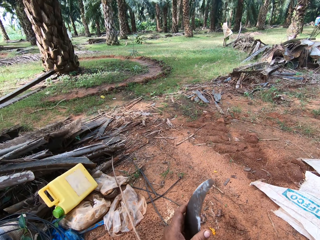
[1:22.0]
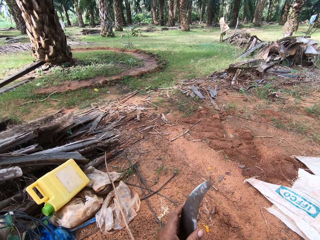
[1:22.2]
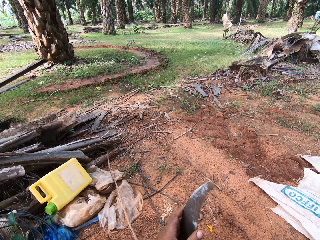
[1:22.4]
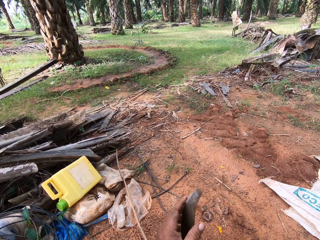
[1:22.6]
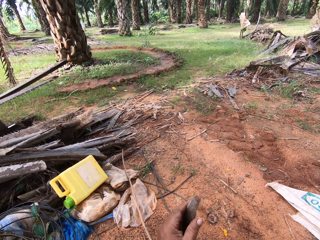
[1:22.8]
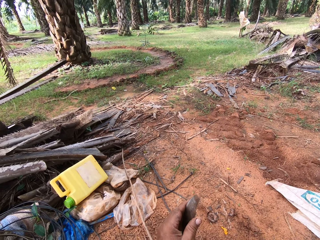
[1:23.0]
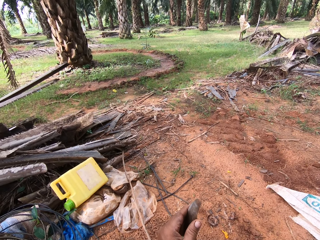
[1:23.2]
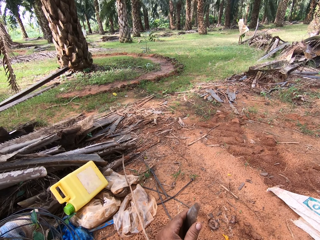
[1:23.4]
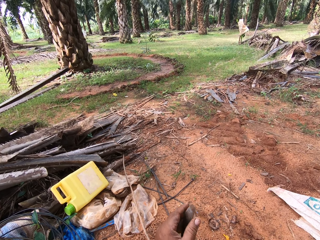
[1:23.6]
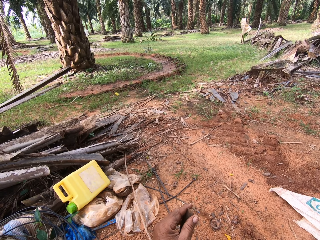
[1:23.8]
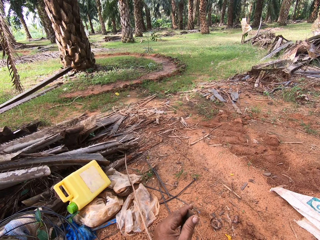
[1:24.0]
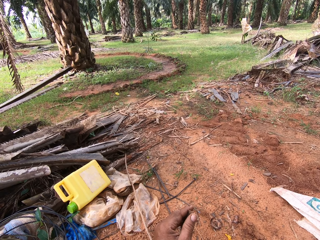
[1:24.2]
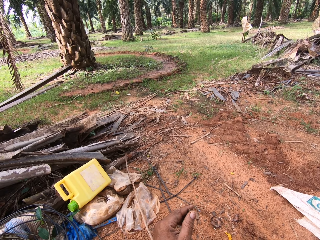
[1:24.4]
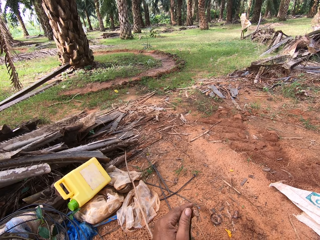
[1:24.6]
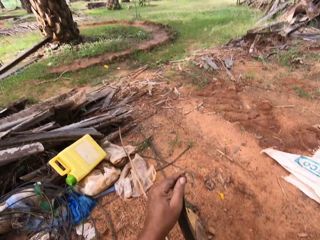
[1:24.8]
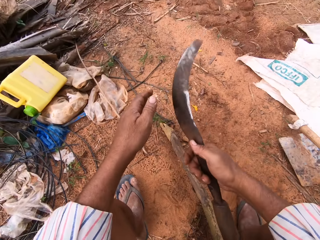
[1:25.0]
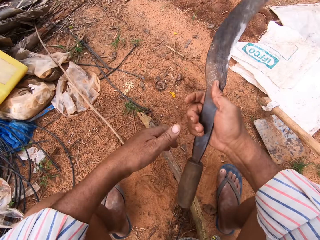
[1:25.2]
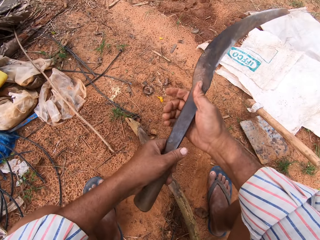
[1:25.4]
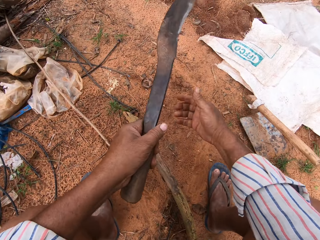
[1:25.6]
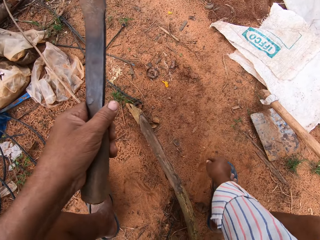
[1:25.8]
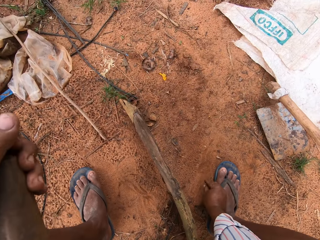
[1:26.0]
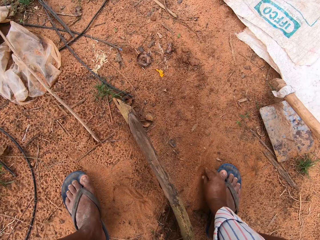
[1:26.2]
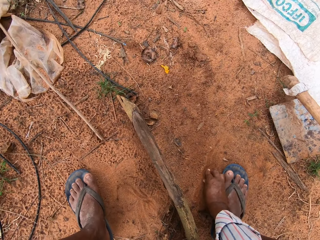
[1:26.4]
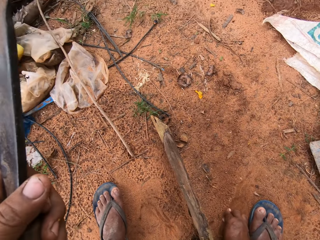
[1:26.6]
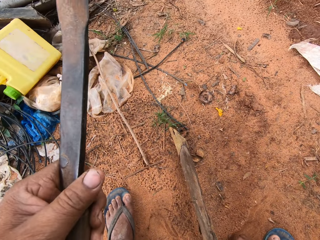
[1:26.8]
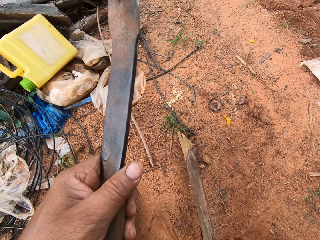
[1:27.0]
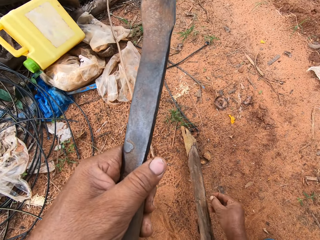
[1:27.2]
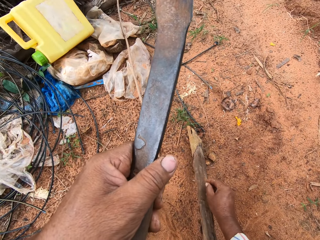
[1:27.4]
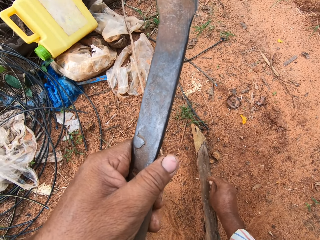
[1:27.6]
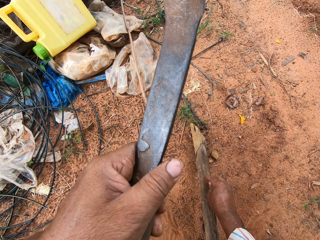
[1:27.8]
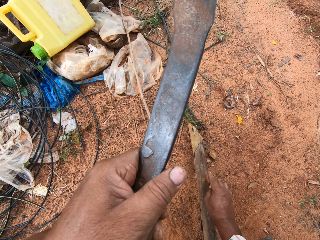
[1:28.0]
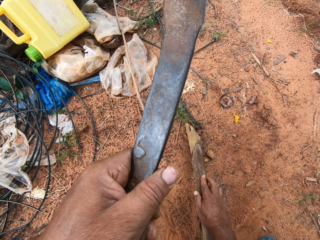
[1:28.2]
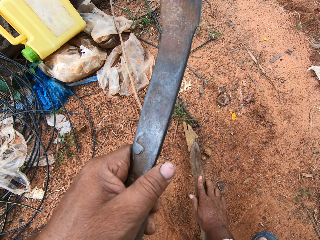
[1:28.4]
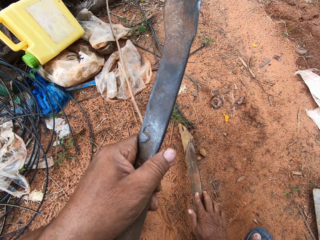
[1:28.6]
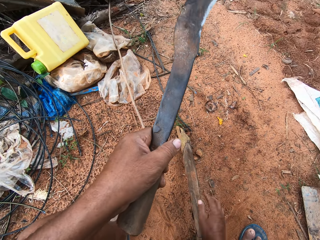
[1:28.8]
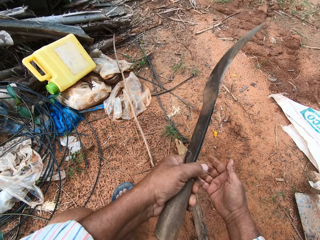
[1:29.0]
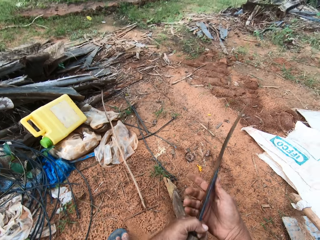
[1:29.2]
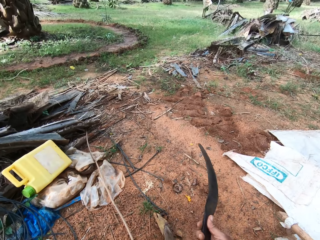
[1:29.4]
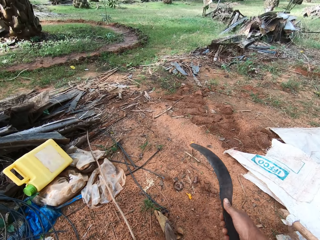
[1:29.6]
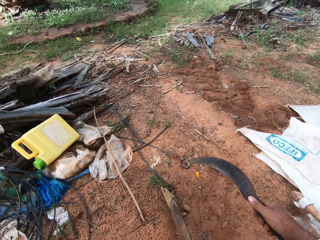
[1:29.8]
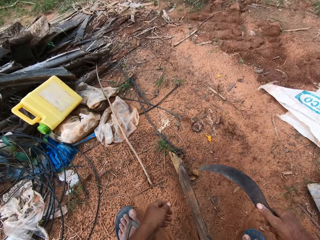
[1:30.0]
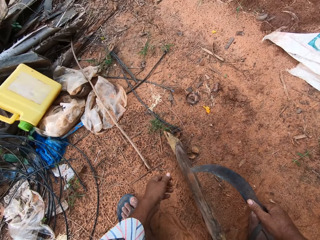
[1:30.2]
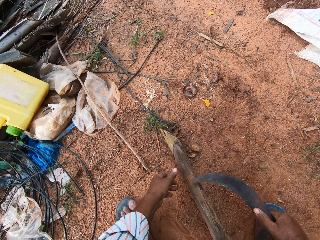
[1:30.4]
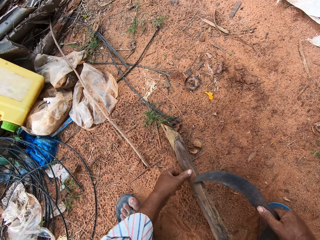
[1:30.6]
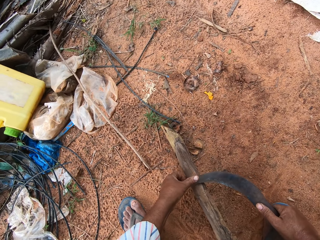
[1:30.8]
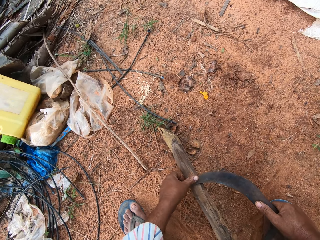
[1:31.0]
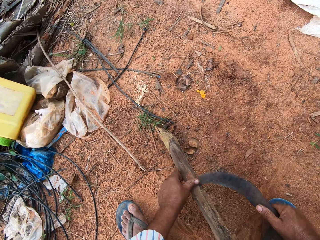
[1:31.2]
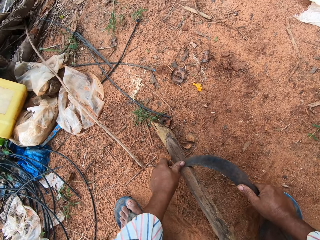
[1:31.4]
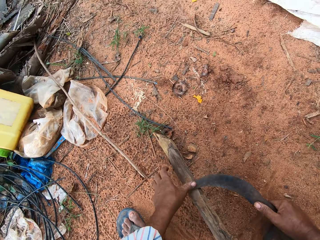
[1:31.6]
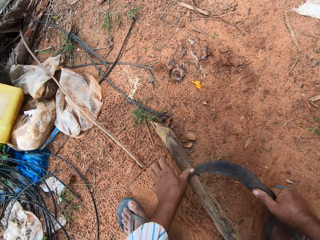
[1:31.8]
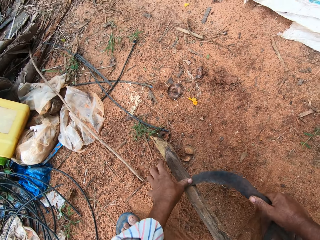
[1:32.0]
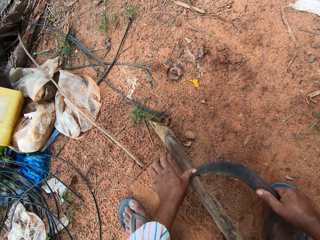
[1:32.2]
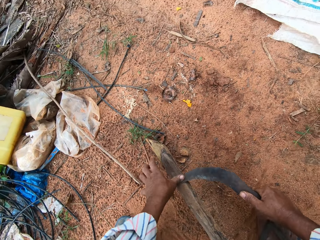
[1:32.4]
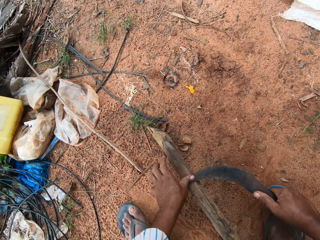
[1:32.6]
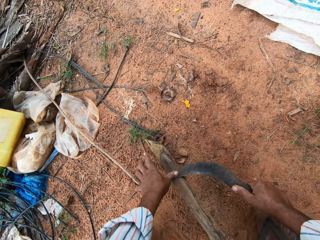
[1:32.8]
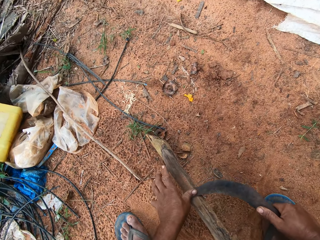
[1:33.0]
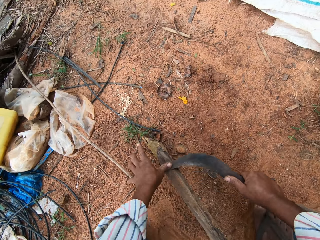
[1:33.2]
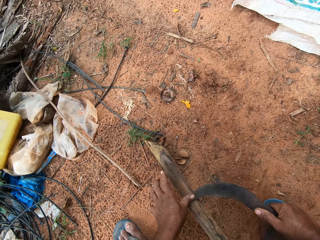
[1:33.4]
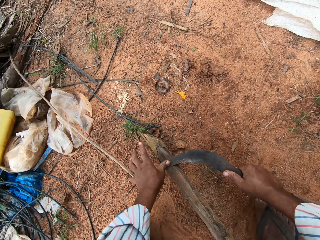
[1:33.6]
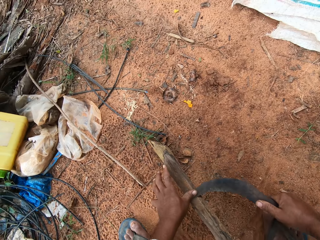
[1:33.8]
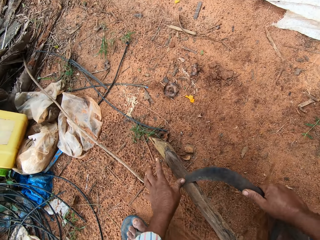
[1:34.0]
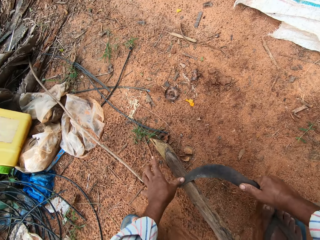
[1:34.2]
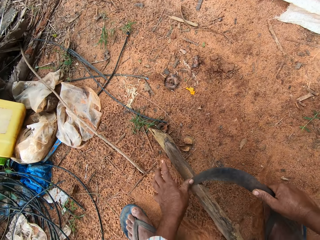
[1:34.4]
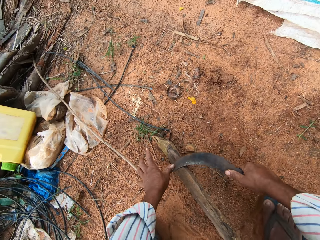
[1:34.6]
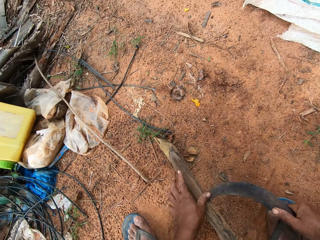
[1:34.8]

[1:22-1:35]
The camera wearer touches the edge of the sickle. They collect soil from the ground. They put the soil on the tool grinder. They sharpen the sickle with the tool grinder.

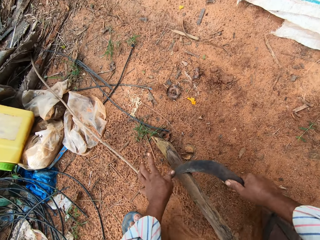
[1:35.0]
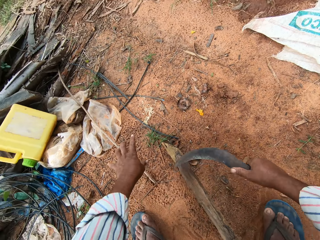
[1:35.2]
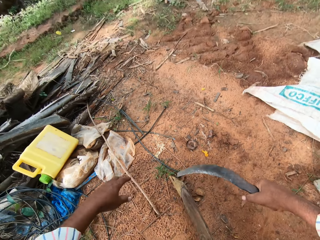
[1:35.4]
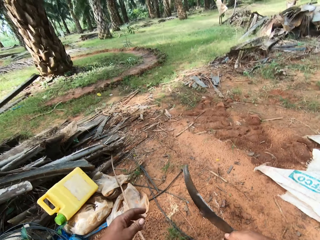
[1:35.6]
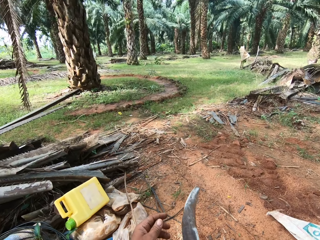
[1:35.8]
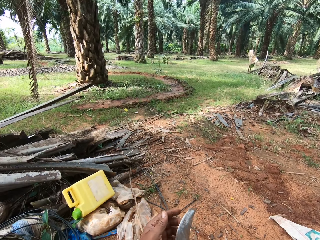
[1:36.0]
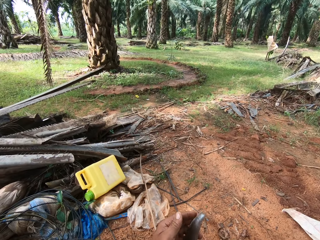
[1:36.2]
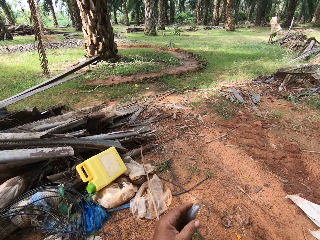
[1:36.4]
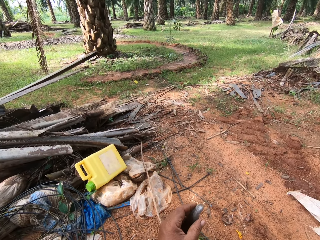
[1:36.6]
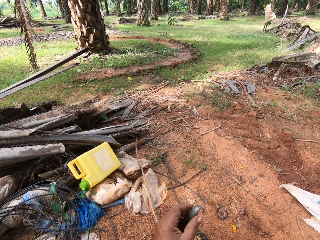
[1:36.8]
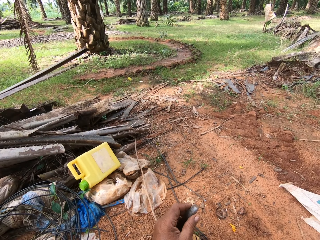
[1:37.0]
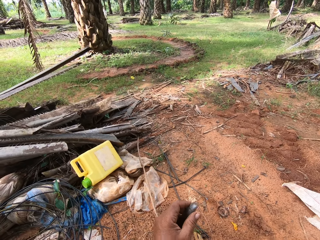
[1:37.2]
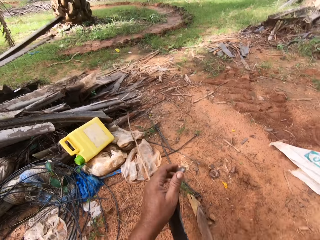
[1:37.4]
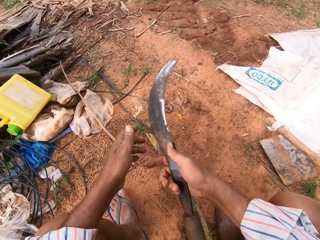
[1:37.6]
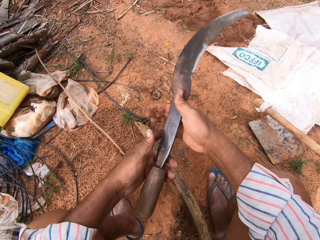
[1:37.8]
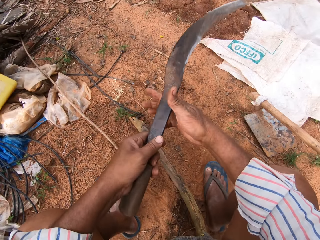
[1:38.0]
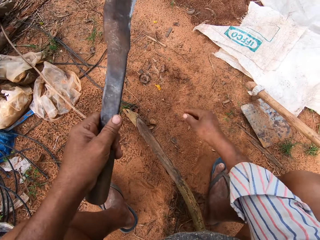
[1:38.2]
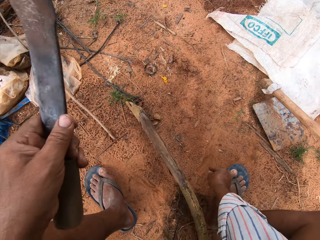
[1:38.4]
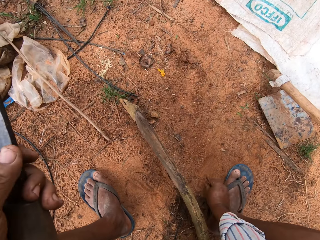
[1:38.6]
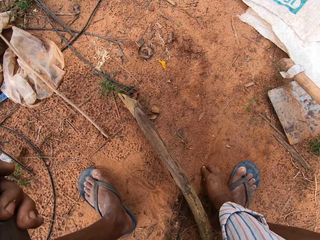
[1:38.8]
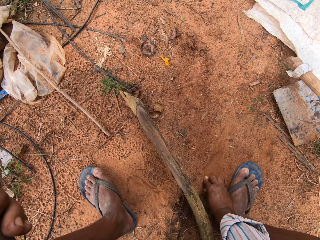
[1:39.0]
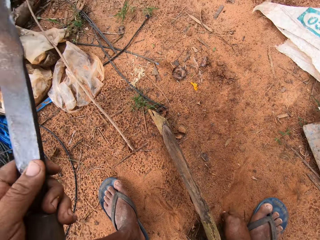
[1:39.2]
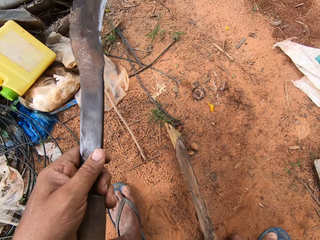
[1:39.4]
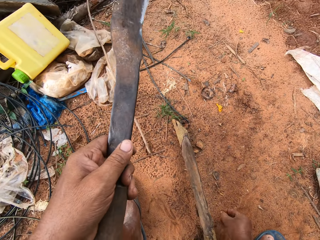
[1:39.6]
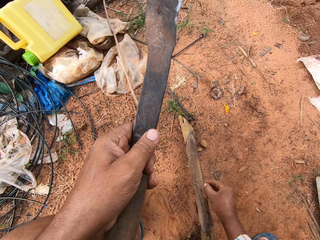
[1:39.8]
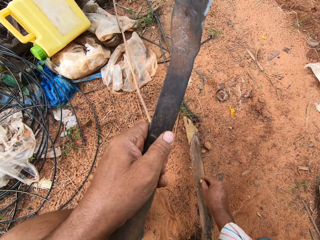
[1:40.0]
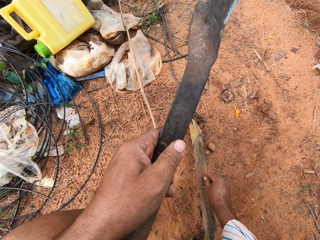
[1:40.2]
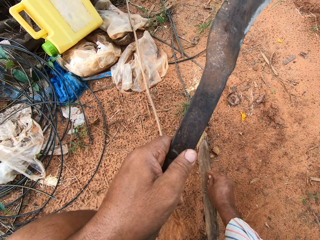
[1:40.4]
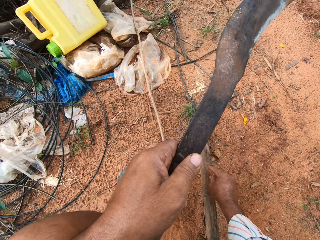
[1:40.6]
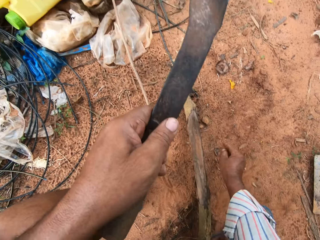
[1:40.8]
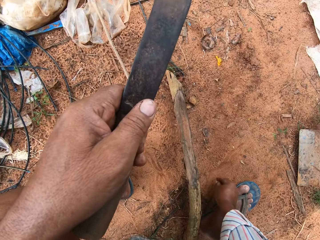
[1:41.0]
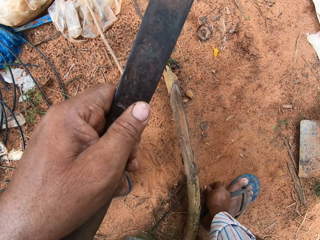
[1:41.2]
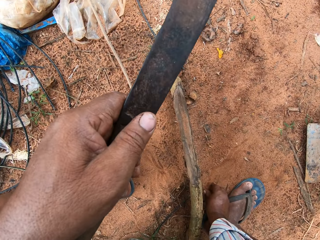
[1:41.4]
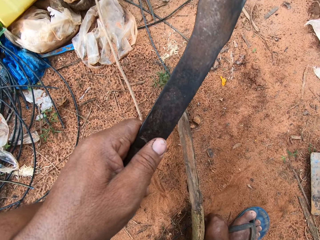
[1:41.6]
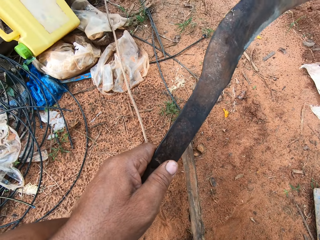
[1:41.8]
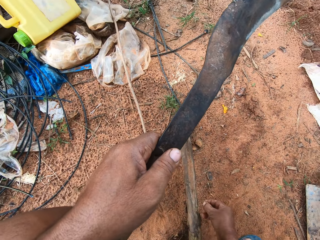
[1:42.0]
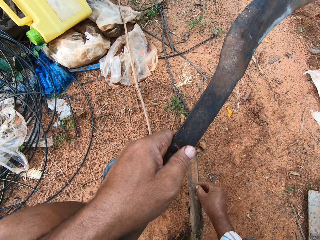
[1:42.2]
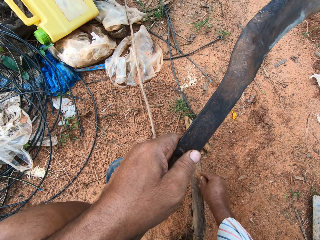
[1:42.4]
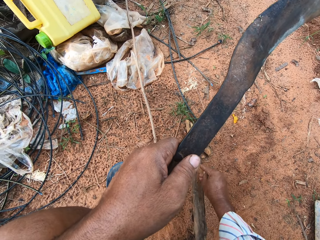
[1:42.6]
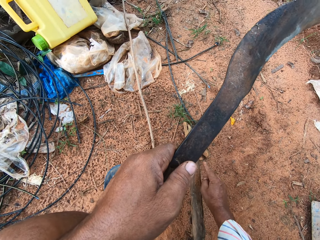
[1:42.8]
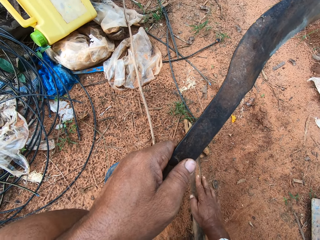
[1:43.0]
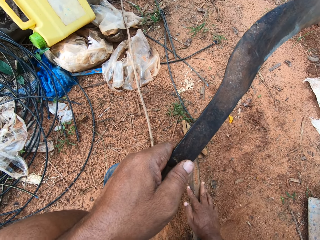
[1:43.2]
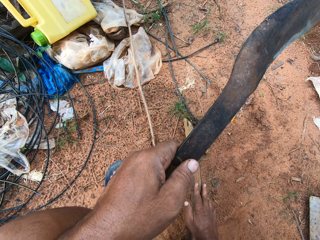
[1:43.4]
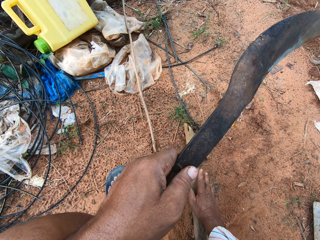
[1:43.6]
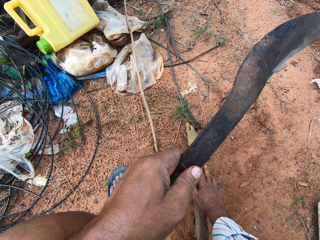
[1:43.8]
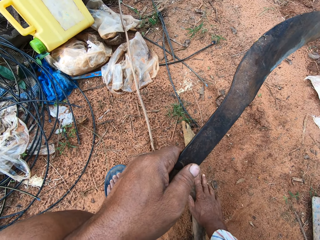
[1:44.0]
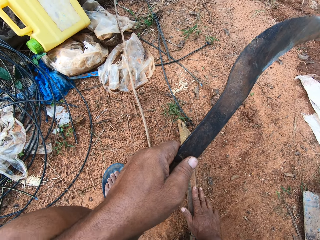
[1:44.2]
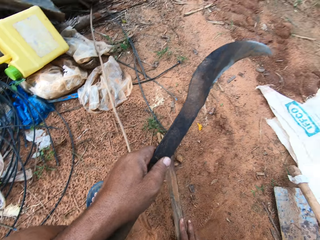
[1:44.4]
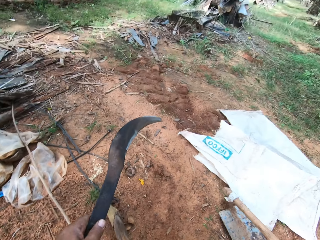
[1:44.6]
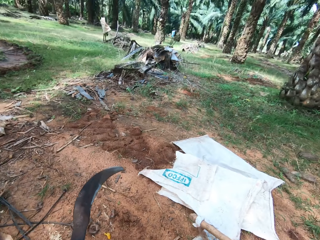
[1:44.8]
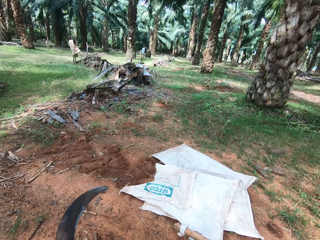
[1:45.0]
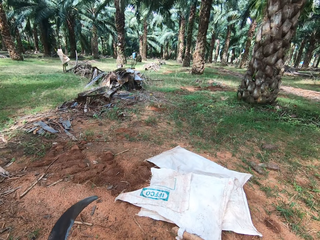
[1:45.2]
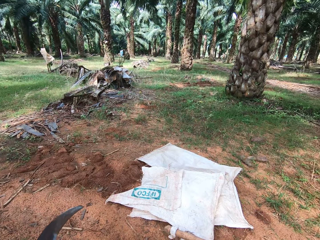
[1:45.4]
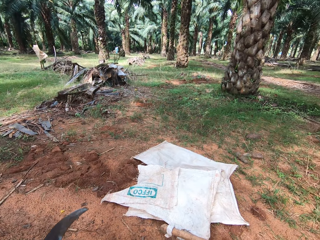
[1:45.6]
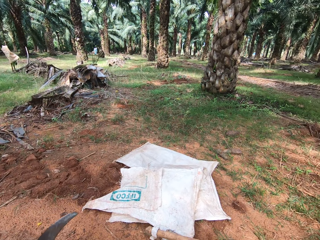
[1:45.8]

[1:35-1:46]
The camera wearer touches the edge of the sickle. They collect soil from the ground. They put the soil on the tool grinder. They collect soil from the ground. They put the soil on the tool grinder.
